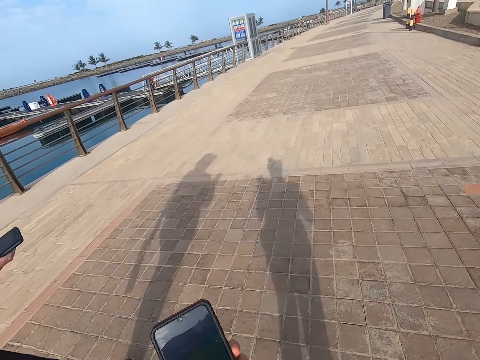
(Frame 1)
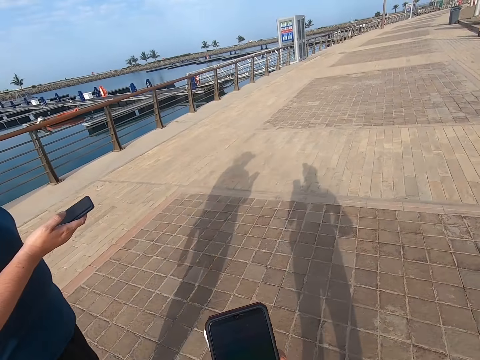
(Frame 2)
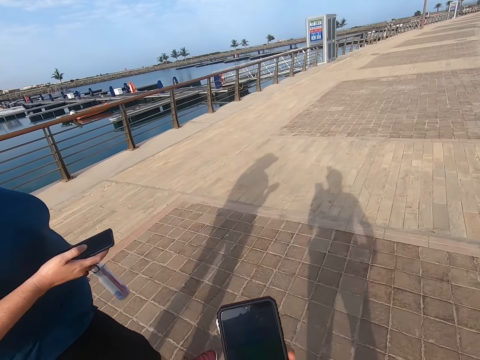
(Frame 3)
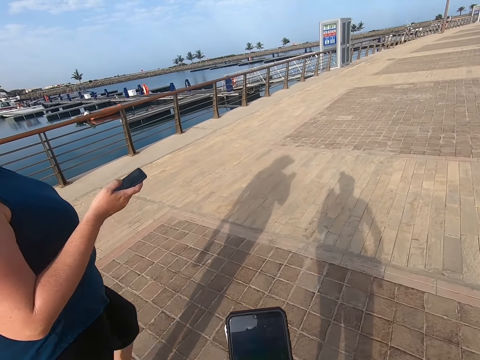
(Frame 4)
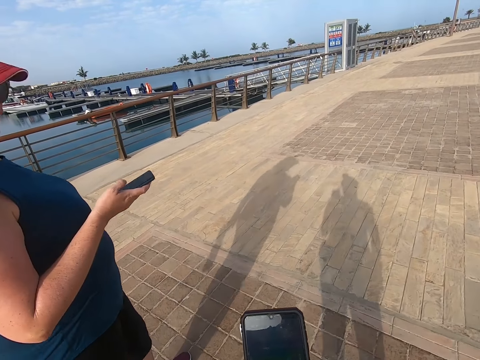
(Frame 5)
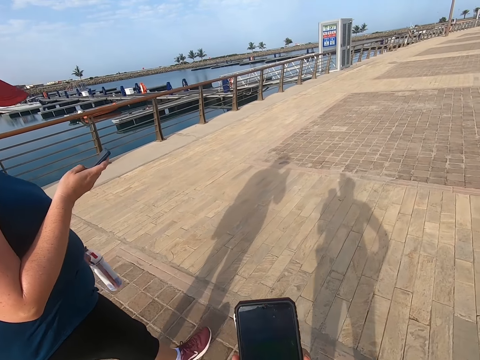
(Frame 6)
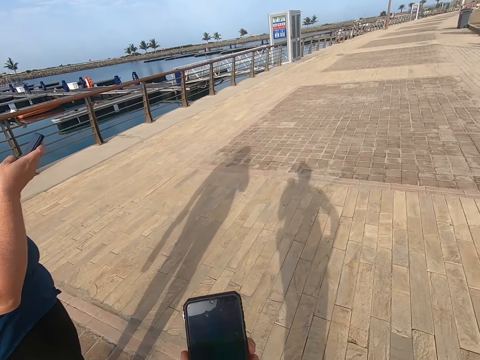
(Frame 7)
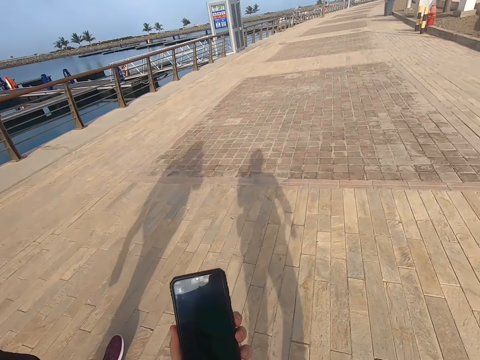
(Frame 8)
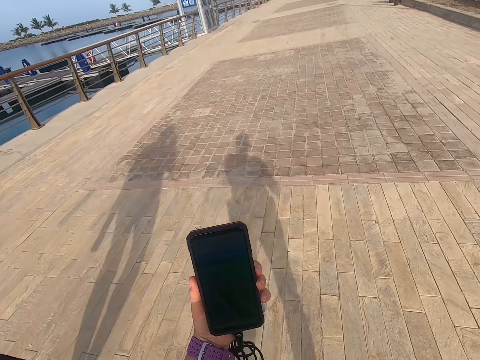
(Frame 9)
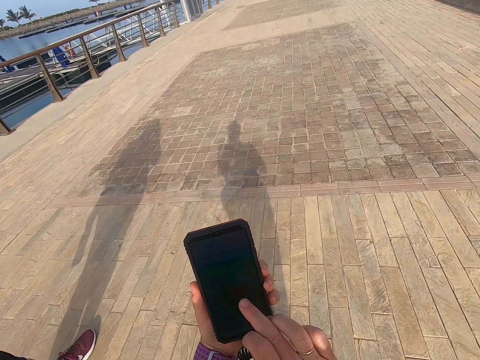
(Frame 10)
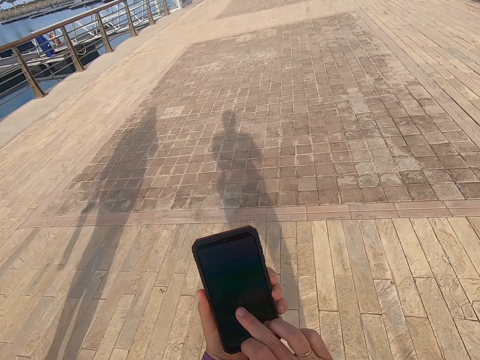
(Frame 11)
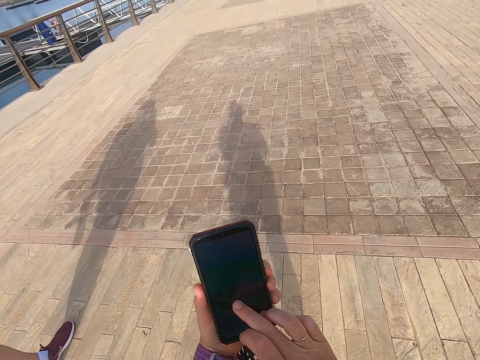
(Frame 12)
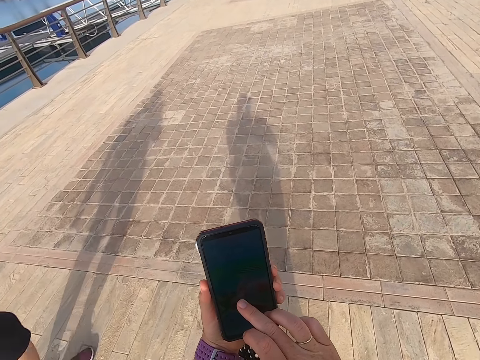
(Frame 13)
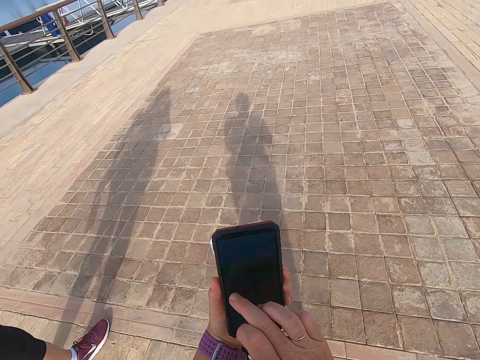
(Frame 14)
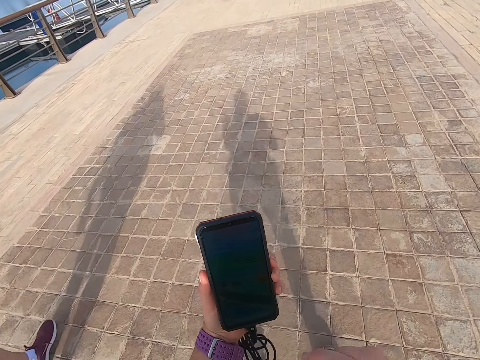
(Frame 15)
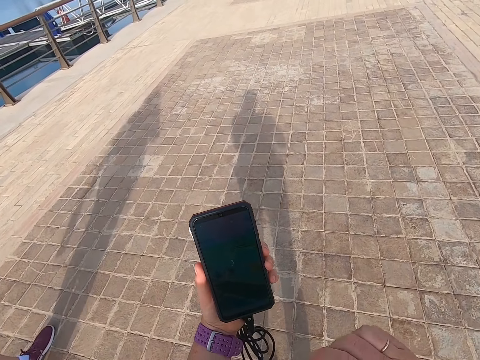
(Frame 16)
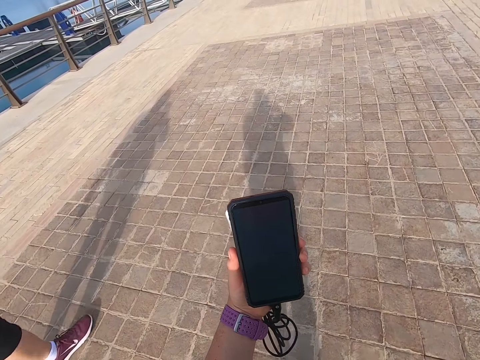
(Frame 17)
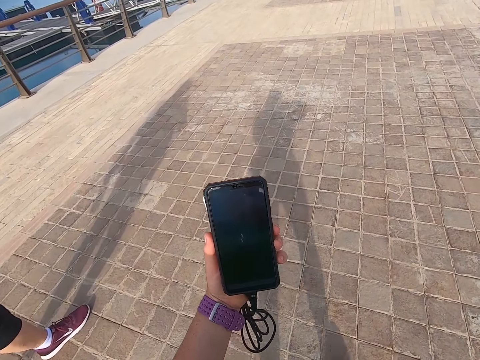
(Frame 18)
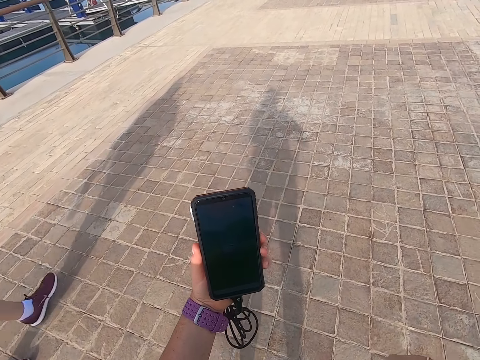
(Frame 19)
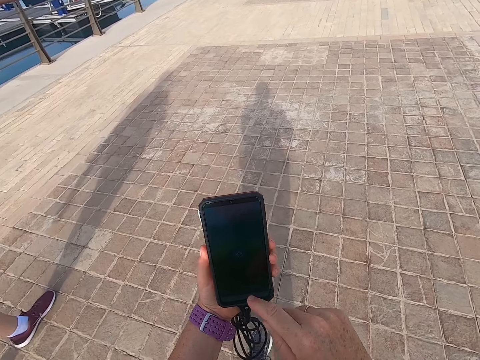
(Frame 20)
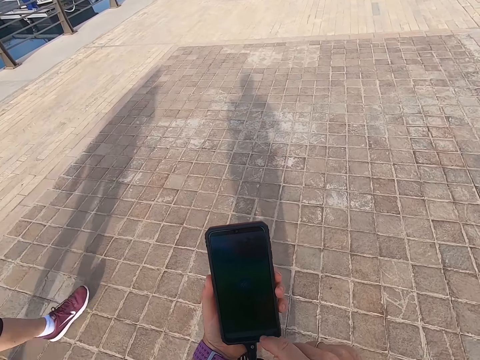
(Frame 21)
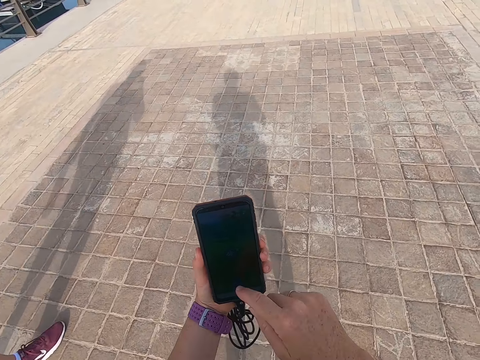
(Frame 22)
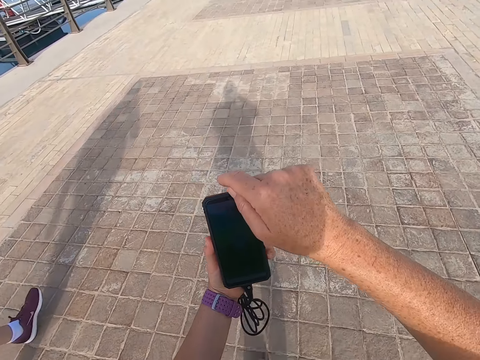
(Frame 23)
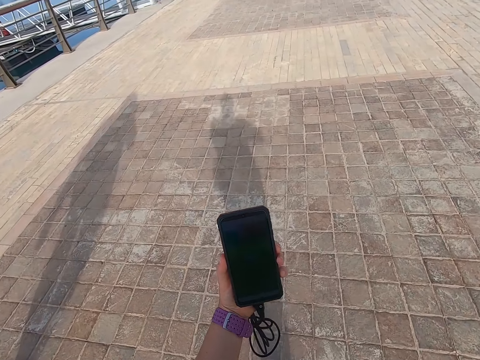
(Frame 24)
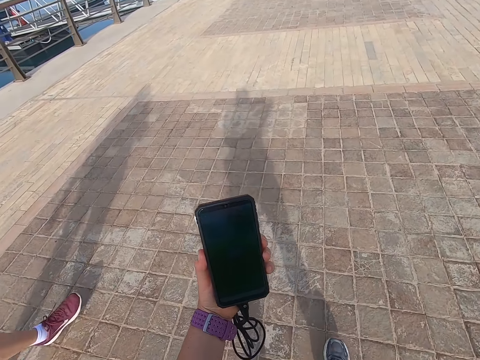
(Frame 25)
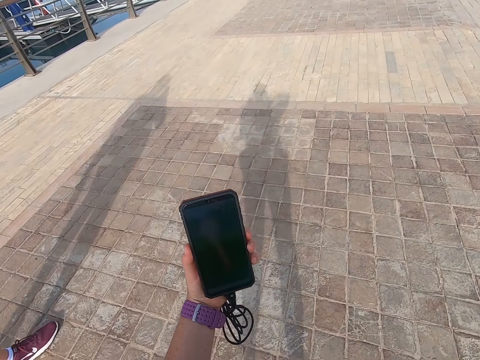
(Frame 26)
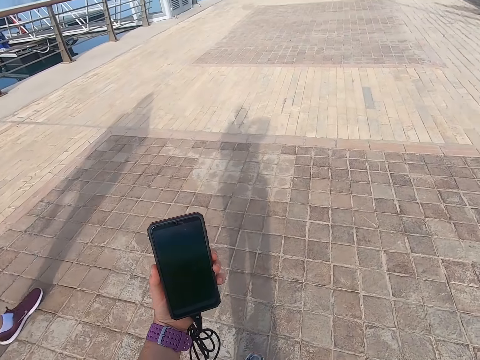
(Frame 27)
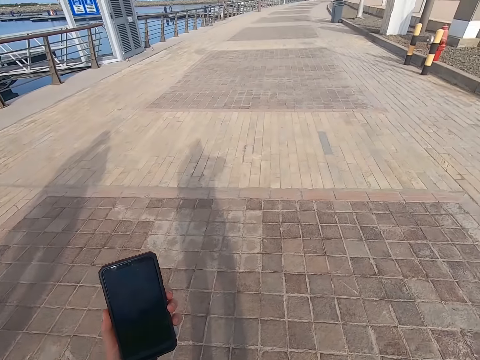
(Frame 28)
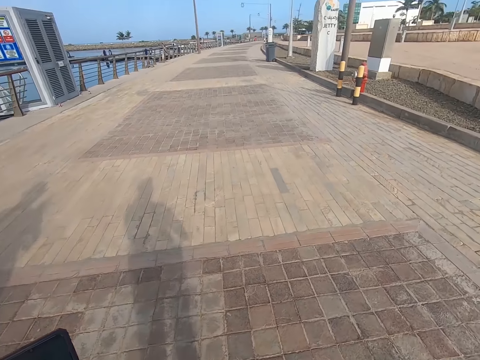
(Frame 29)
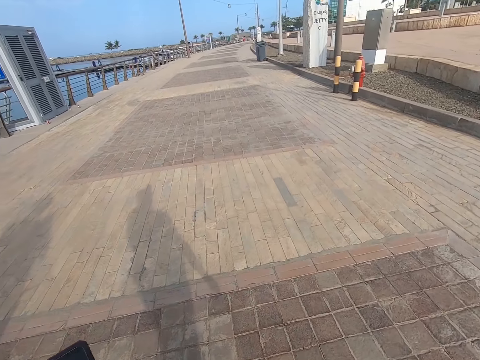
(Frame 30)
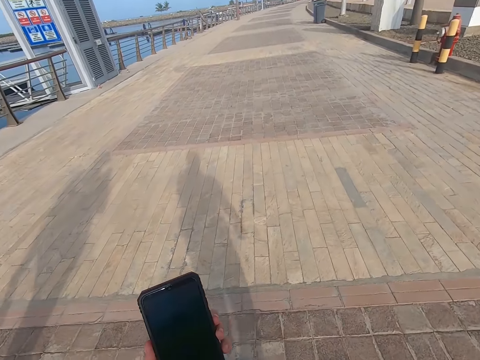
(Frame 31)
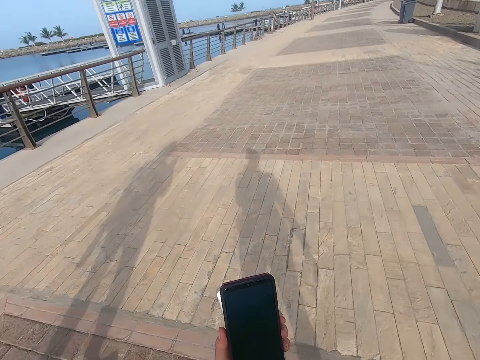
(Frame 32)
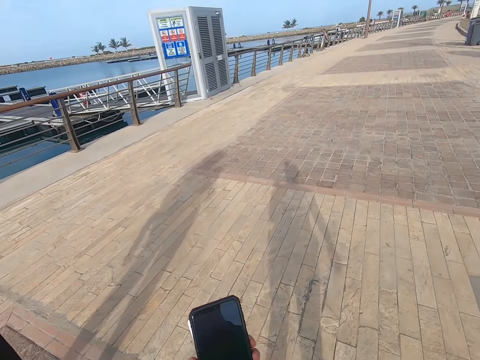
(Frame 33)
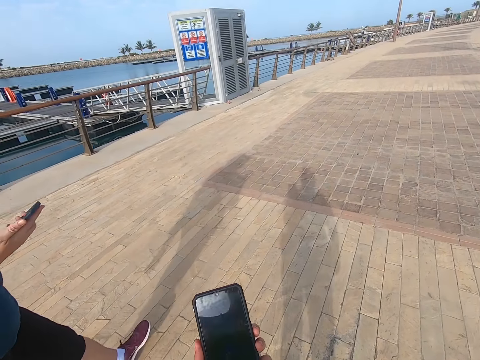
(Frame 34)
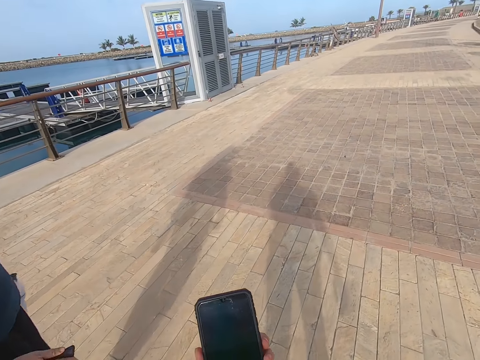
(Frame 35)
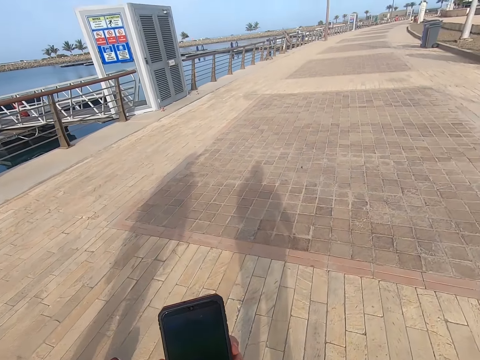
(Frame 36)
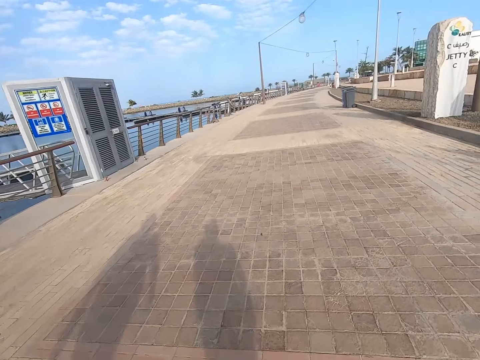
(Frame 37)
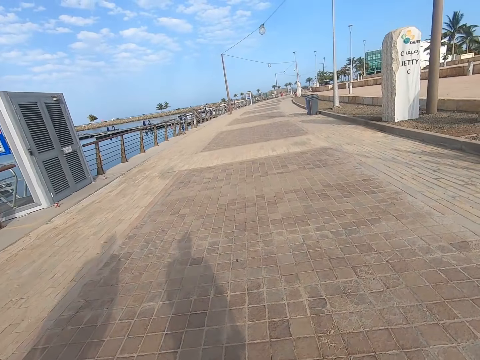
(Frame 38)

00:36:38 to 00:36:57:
The camera wearer scrolls the phone and walks with a man. The man scrolls the phone. The camera wearer scrolls the phone. They hold the phone. They look at the phone. They walk on the road. They scroll the phone. They touch the phone. They walk with the man. The man walks on the road.

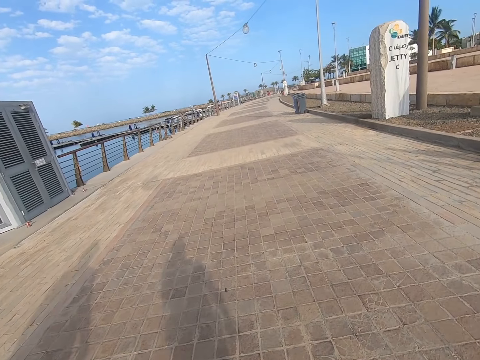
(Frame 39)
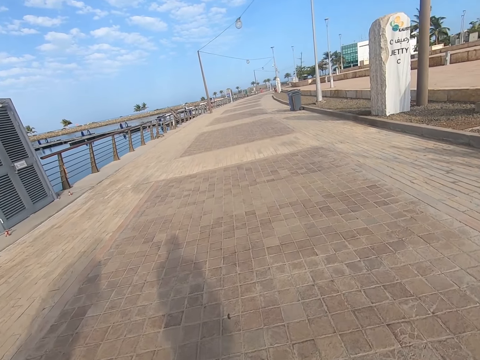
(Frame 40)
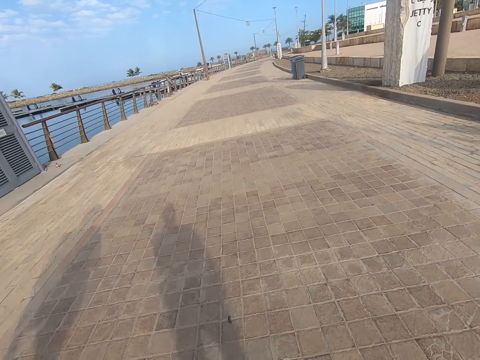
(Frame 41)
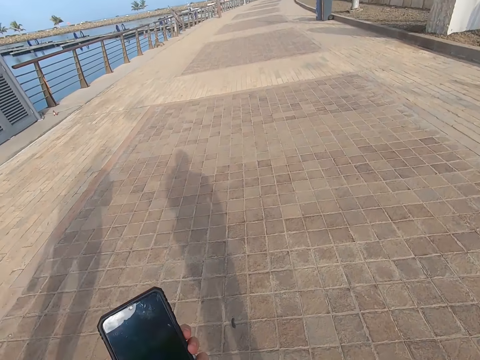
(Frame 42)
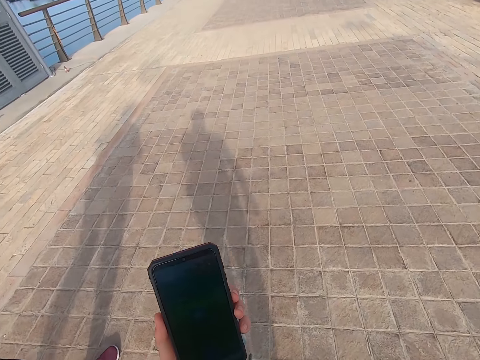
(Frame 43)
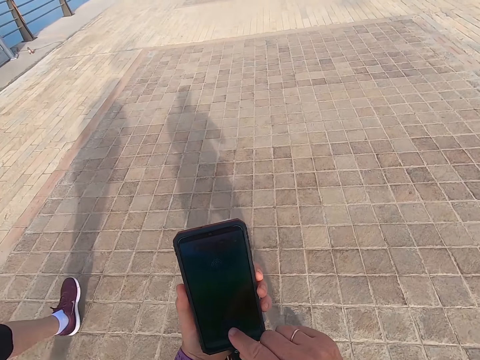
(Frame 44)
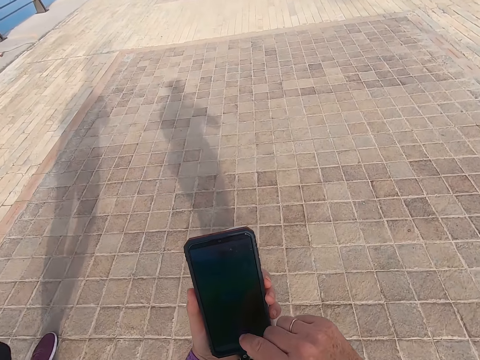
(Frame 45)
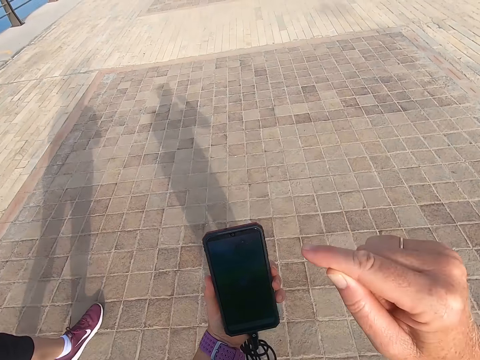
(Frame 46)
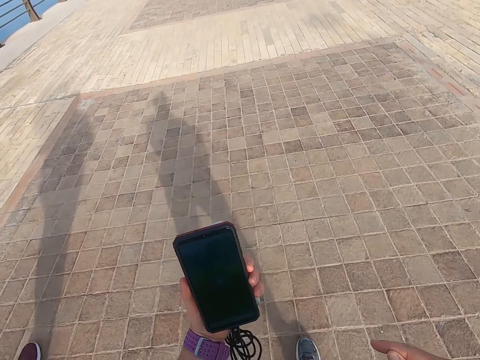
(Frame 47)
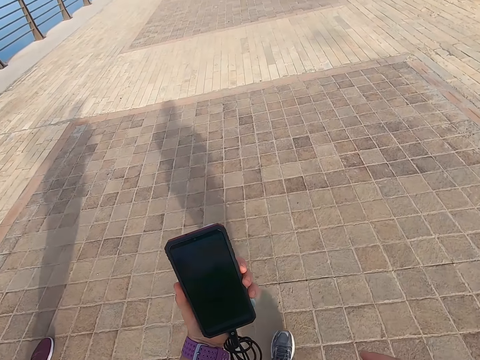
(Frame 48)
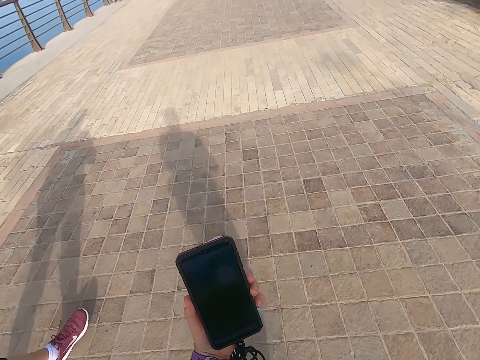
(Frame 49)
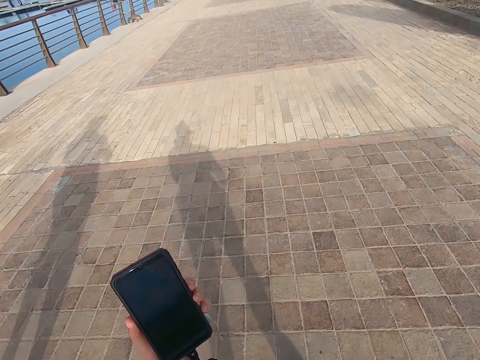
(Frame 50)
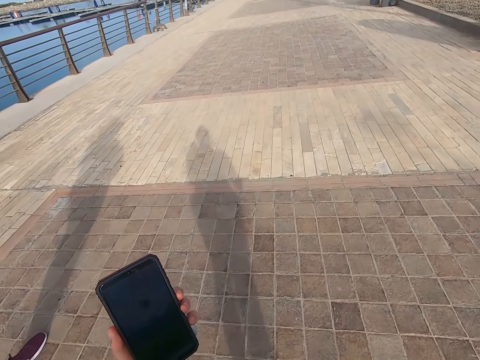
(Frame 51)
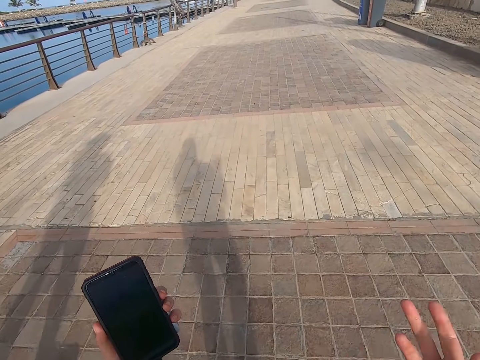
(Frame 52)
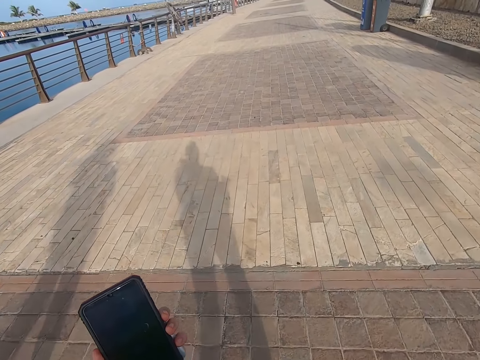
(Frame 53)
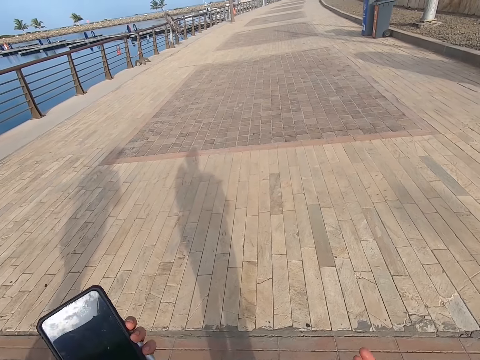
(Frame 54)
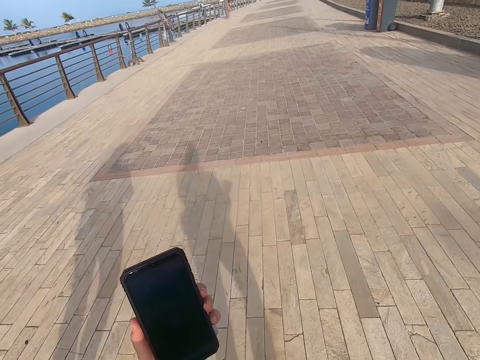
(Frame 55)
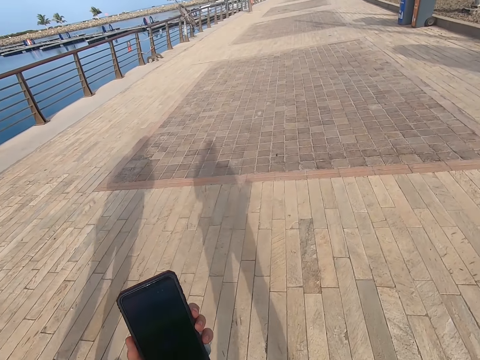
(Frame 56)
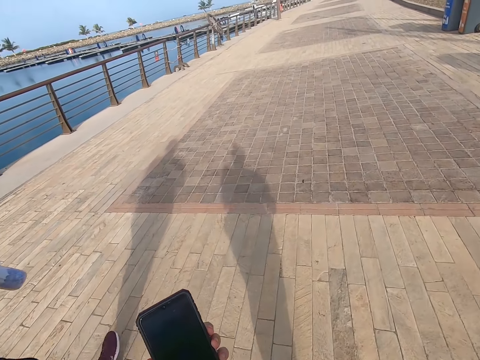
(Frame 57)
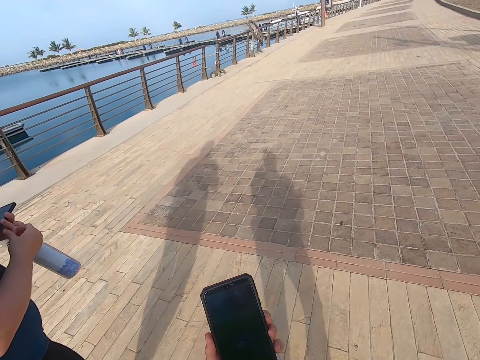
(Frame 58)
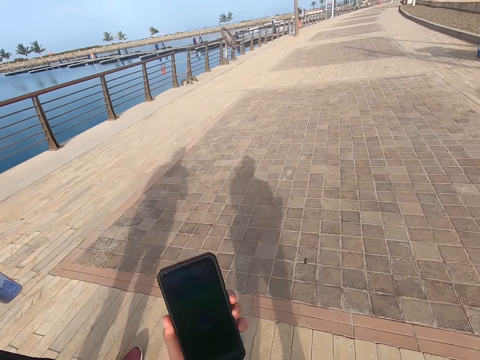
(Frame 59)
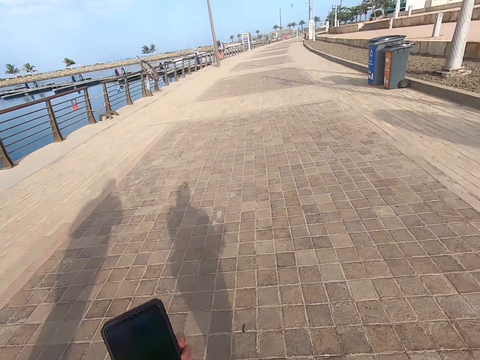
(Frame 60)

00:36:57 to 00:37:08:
The camera wearer scrolls the phone. They hold the phone. They walk with a man on the road.
